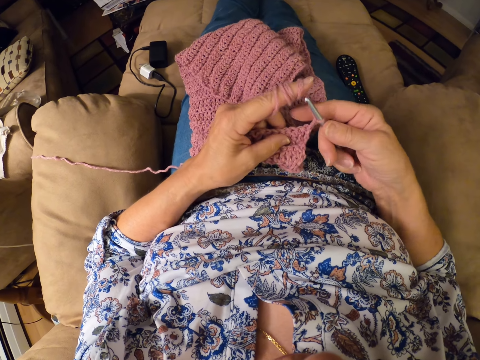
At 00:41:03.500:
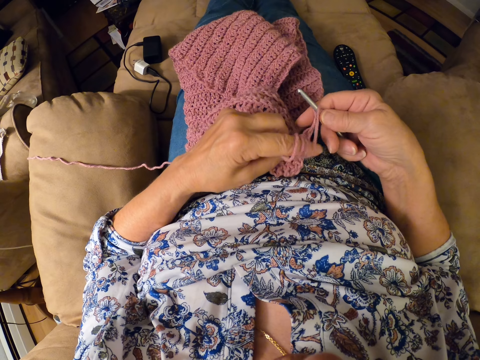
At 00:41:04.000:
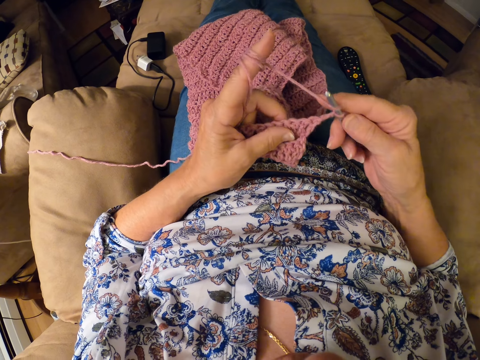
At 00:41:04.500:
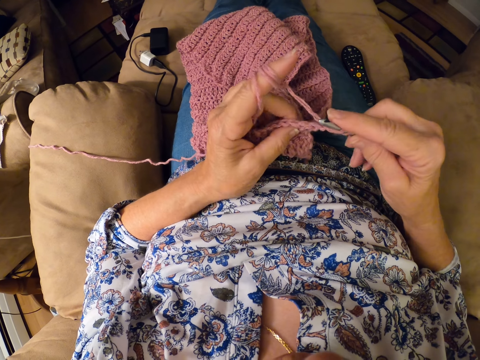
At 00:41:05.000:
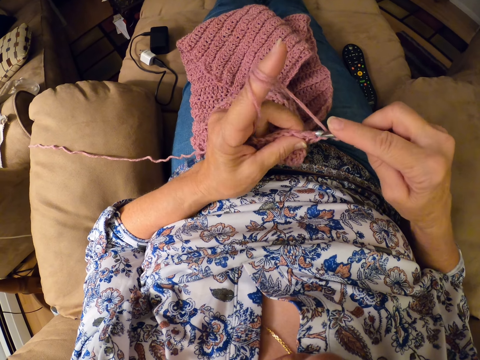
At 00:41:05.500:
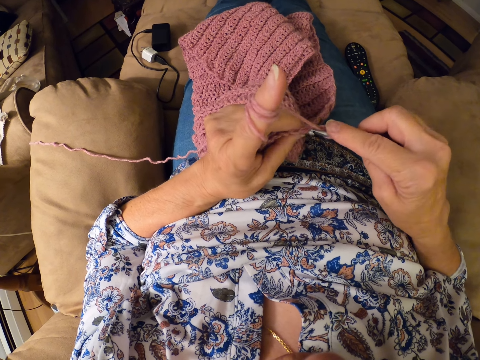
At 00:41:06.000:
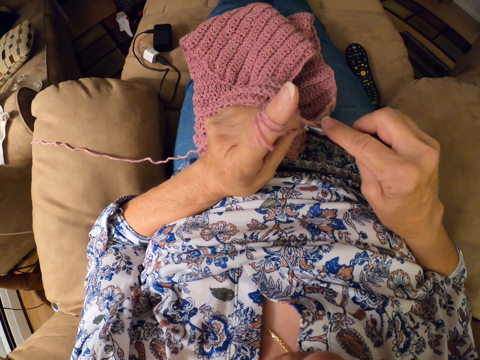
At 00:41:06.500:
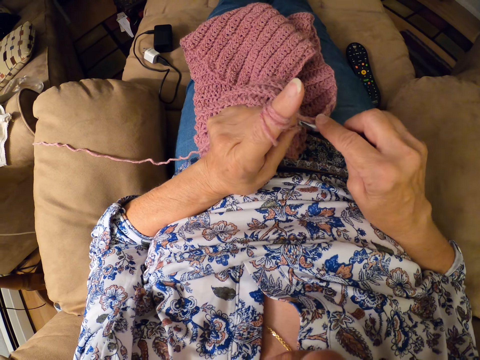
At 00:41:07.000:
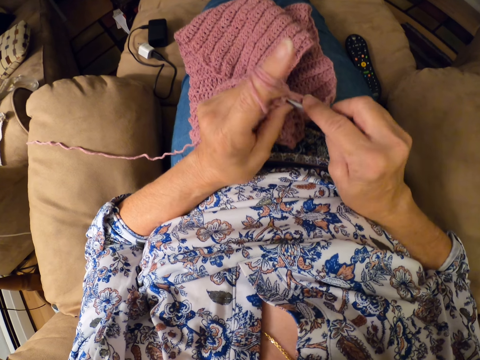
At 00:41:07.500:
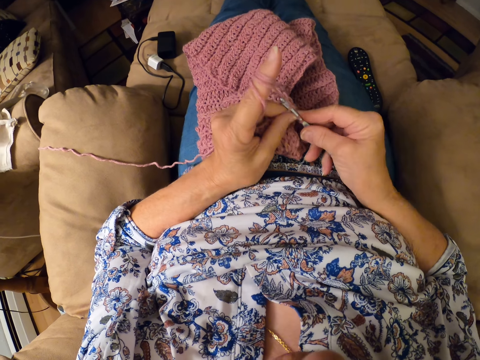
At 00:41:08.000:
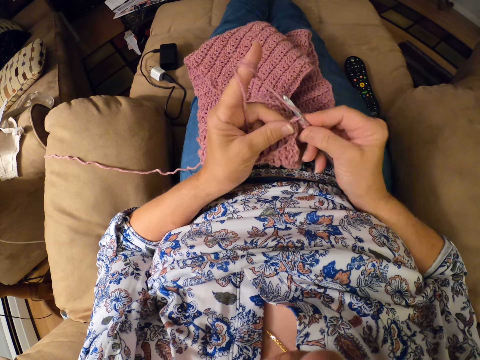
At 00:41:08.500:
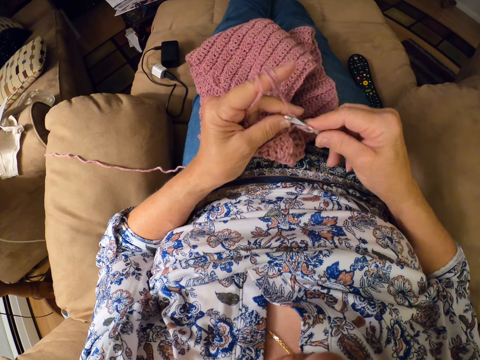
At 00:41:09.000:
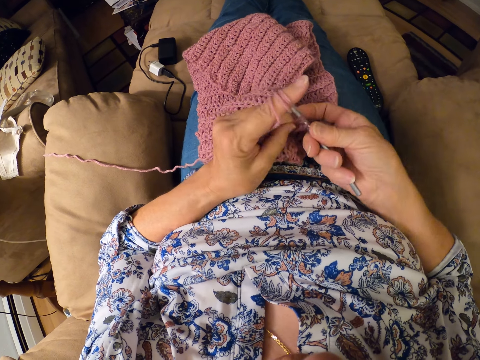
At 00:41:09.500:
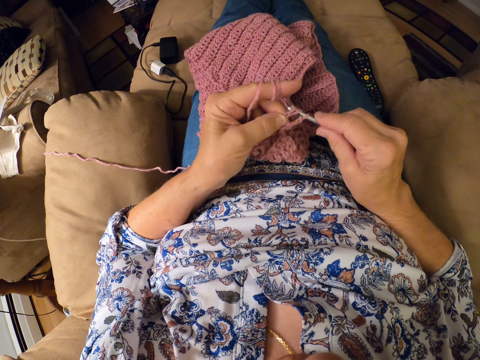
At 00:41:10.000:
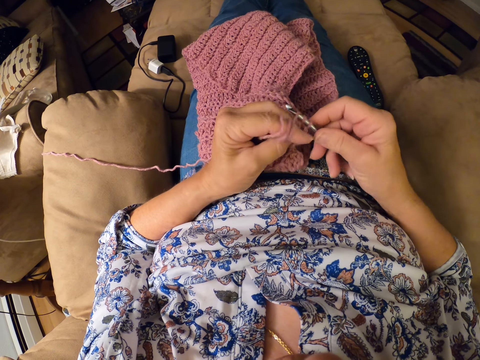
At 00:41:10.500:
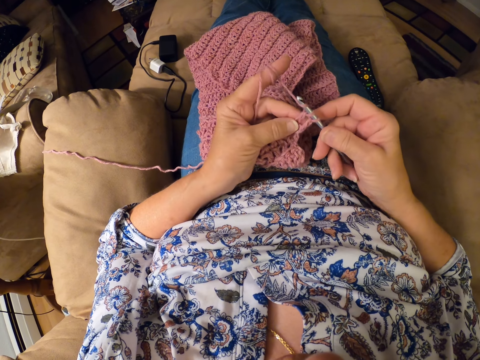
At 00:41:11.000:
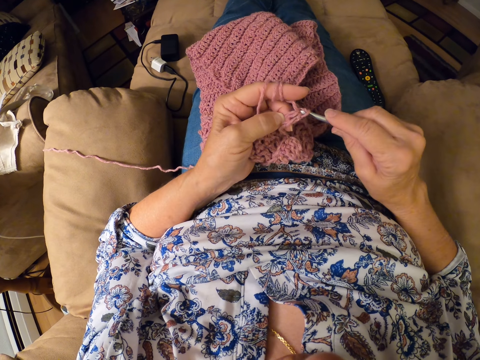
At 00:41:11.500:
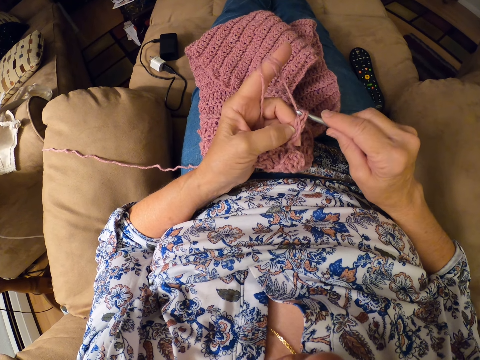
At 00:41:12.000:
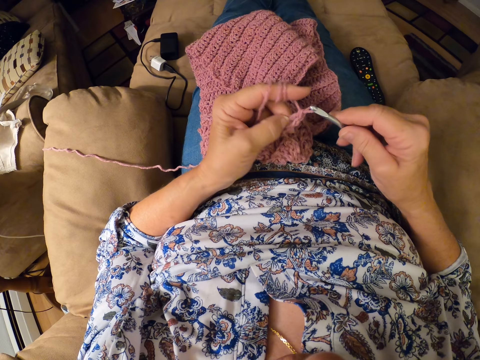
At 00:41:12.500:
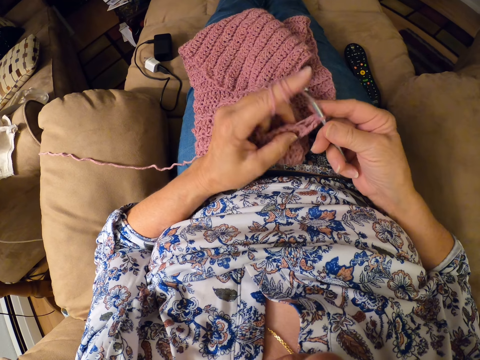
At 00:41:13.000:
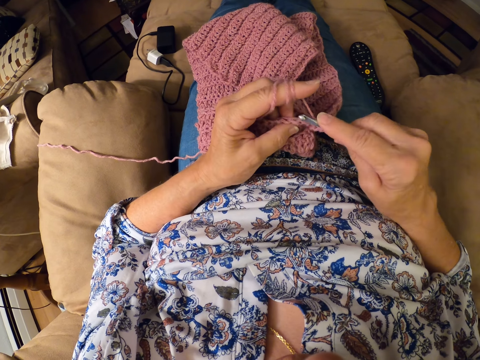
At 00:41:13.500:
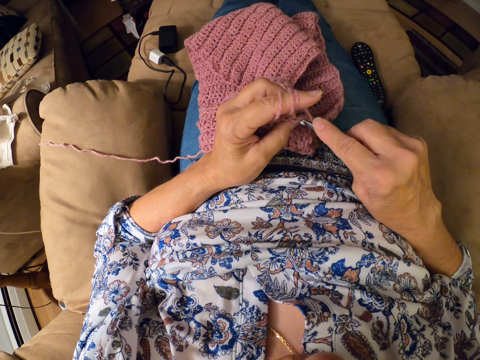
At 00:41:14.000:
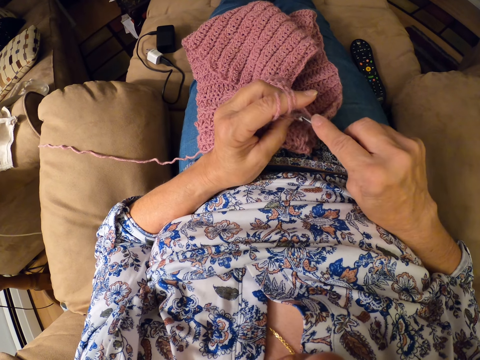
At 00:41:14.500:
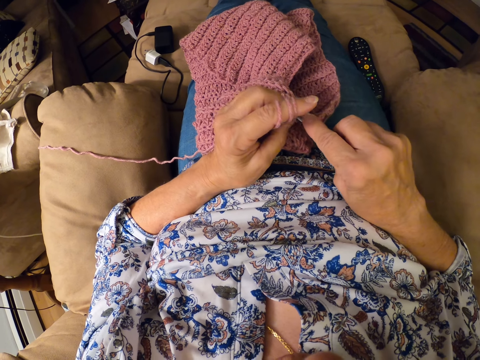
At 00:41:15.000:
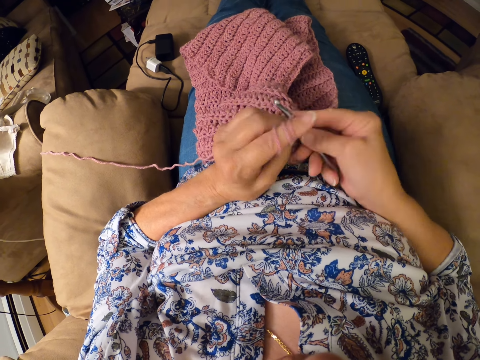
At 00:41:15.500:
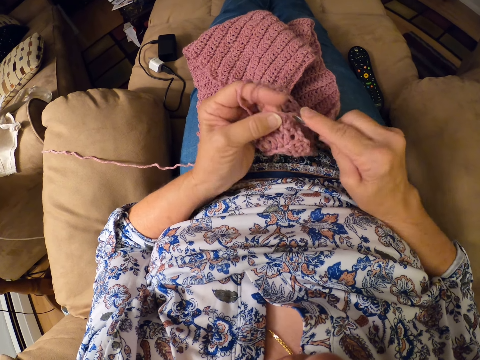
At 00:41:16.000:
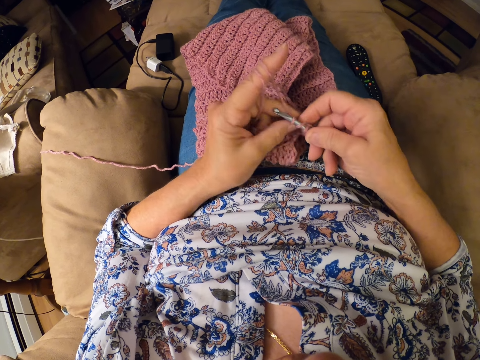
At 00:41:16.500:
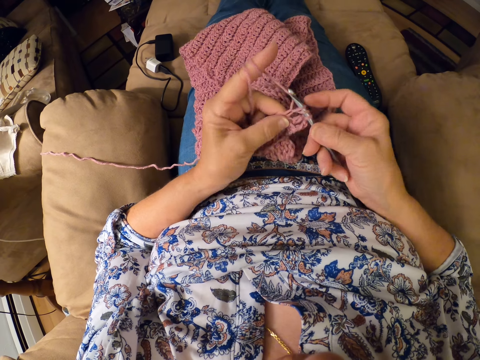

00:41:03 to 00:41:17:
The camera wearer twirls the yarn around her left hand. She crochets the yarn with the crocheting hook.

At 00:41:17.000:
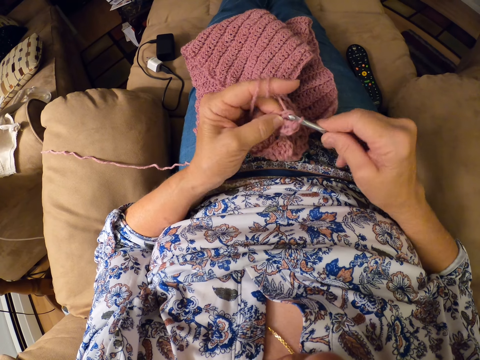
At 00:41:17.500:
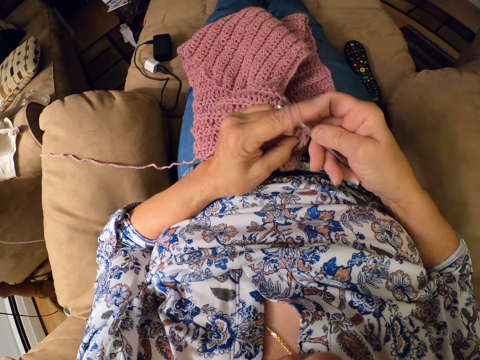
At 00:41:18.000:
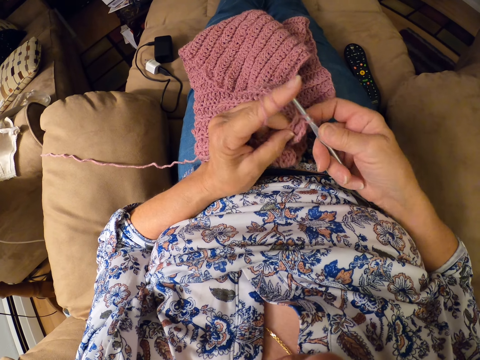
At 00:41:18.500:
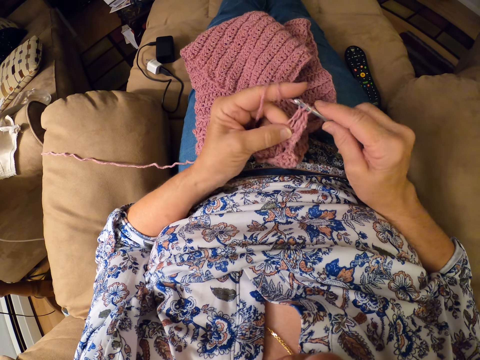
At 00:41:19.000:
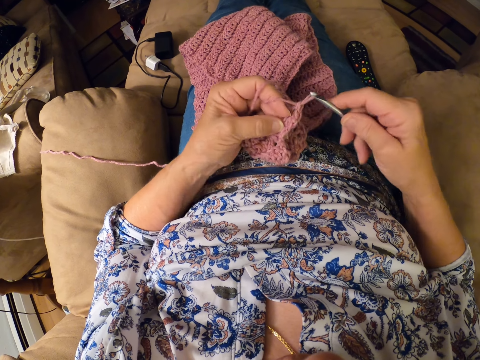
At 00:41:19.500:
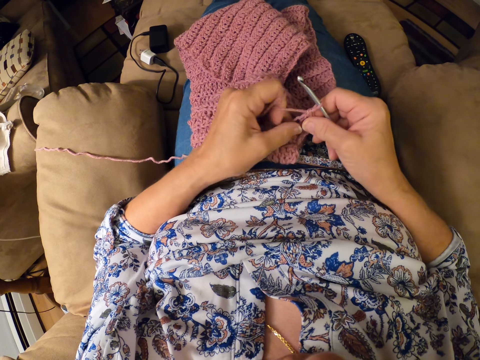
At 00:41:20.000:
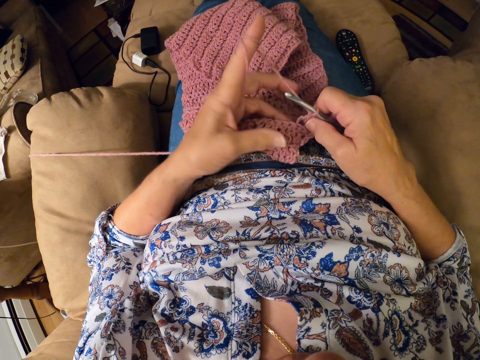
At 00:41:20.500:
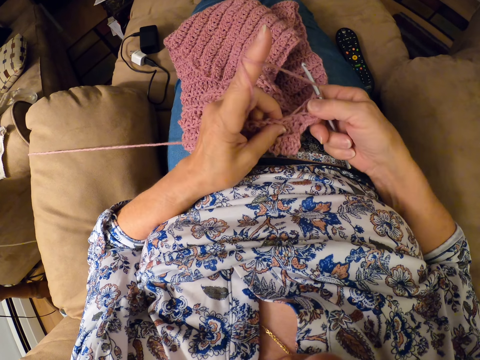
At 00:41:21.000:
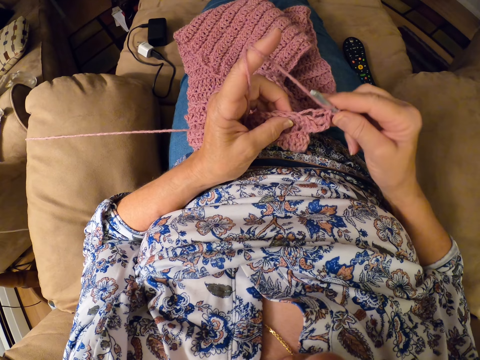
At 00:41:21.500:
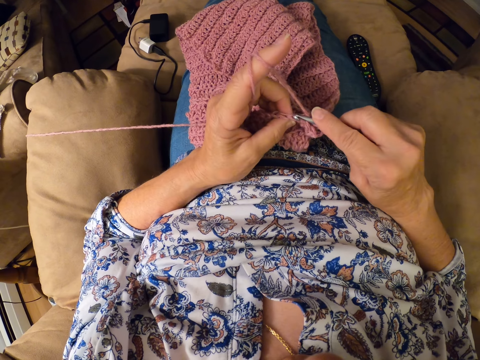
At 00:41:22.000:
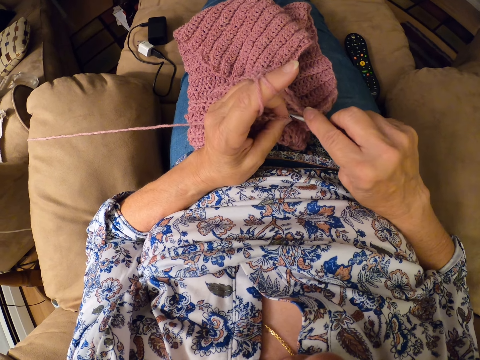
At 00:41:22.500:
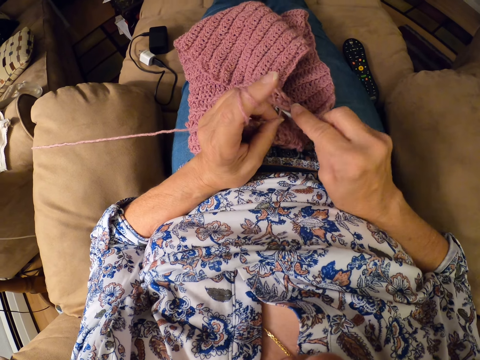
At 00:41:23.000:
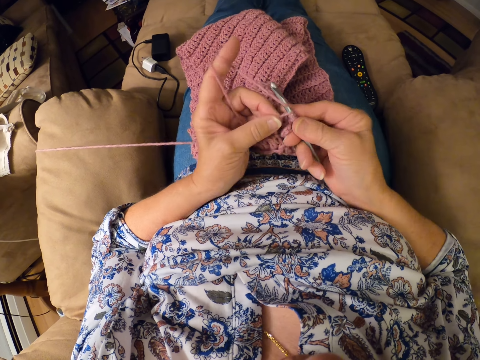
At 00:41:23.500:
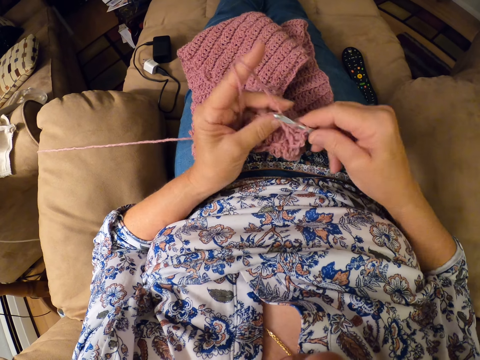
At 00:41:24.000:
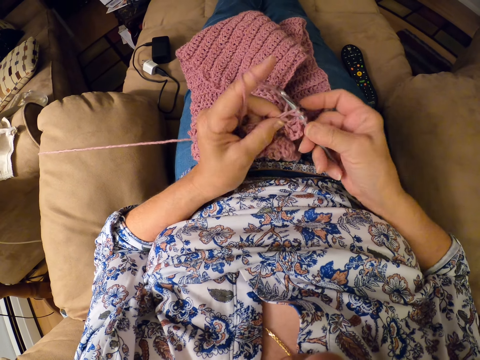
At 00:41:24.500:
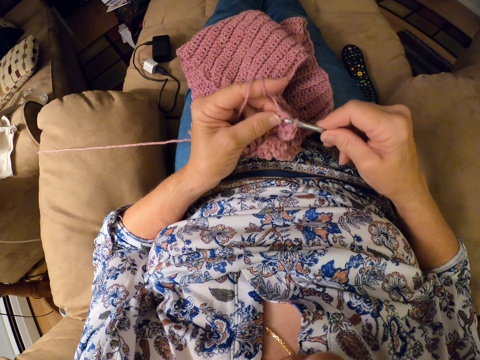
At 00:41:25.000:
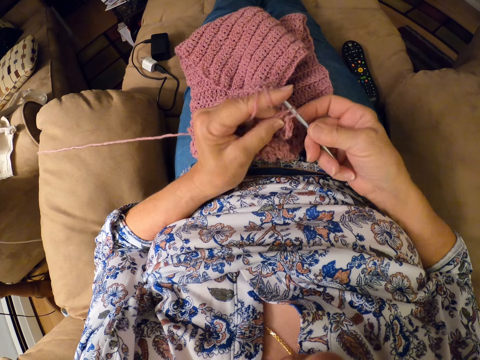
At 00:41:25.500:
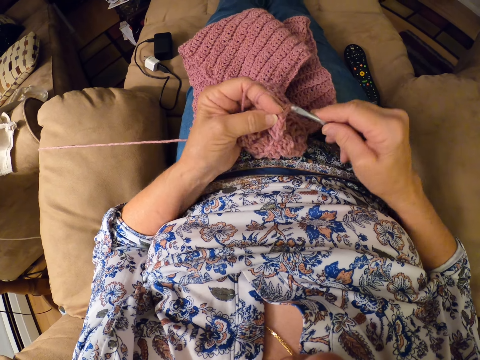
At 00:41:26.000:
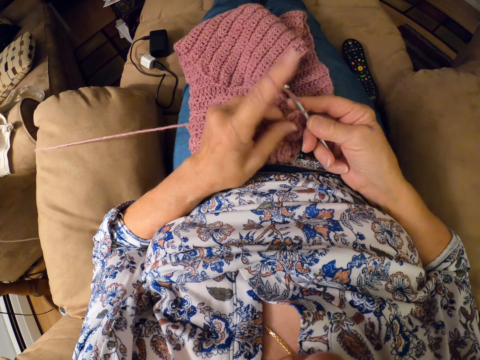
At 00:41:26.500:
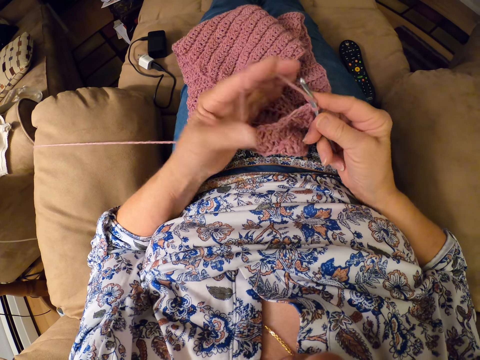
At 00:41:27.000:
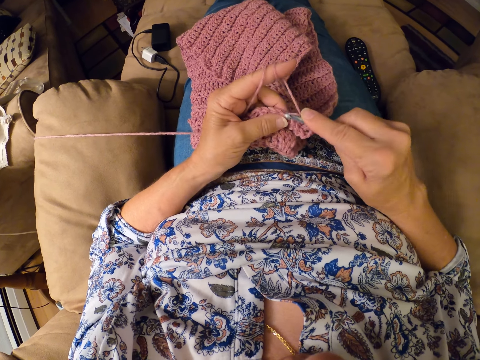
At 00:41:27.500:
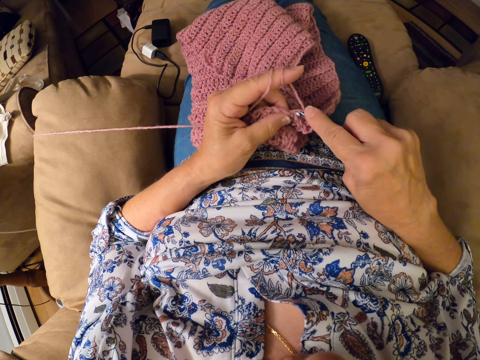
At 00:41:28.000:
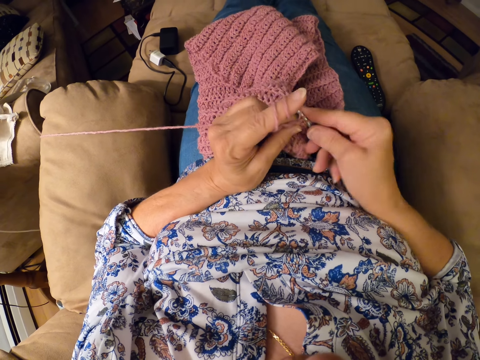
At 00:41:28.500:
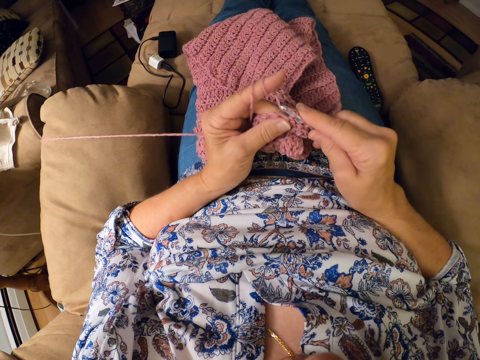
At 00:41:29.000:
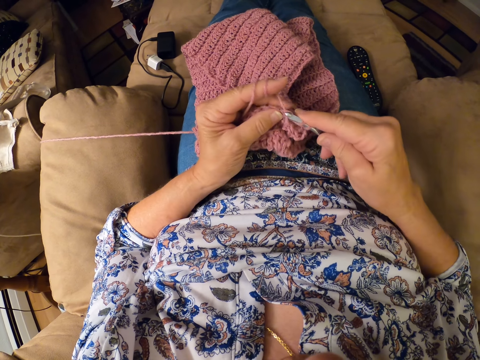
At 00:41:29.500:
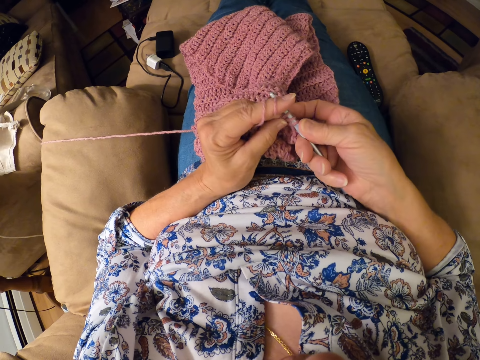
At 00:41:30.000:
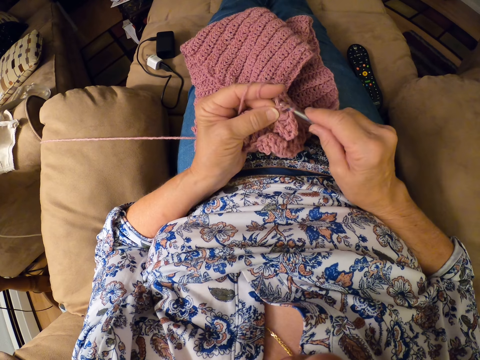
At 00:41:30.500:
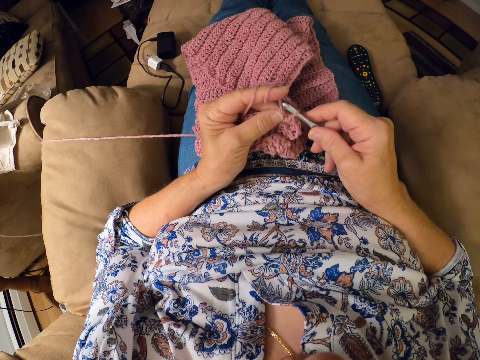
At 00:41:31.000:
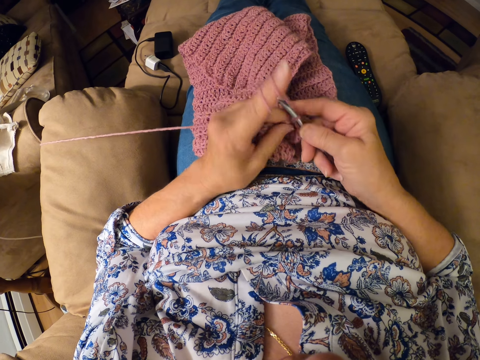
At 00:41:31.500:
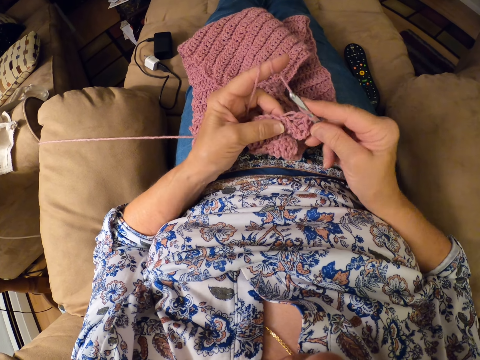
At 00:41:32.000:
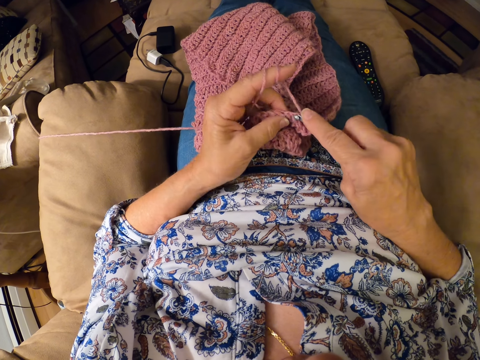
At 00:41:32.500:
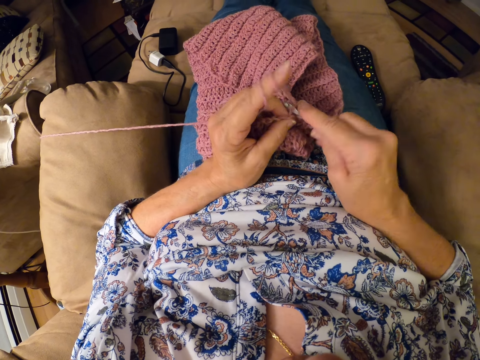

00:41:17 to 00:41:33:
The camera wearer adjusts the thread. She crochets the garment. She adjusts the thread. She twirls the yarn around her left hand. She continues crocheting the yarn with the crocheting hook.
